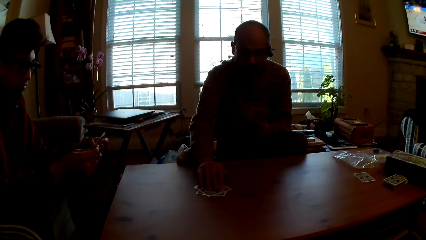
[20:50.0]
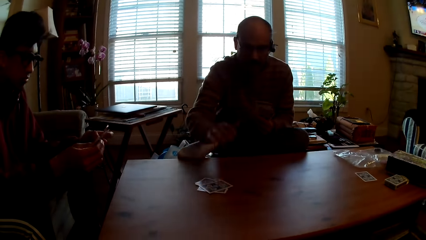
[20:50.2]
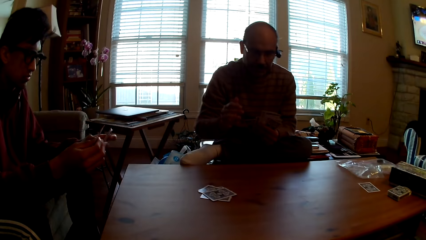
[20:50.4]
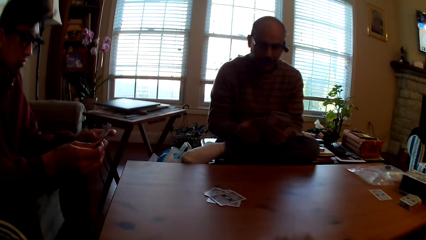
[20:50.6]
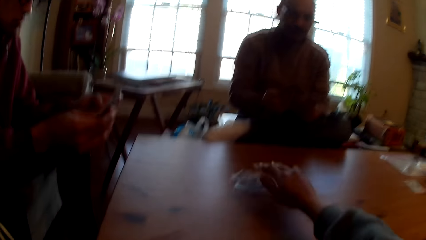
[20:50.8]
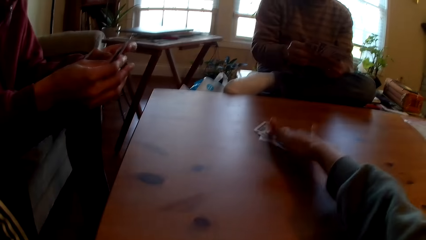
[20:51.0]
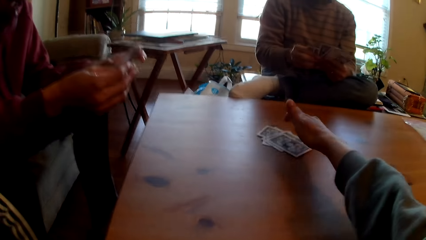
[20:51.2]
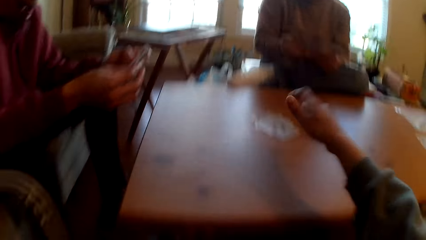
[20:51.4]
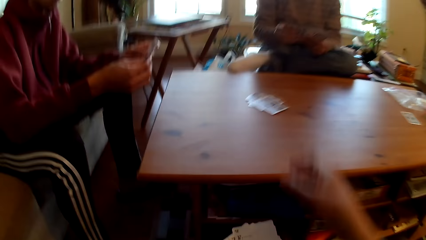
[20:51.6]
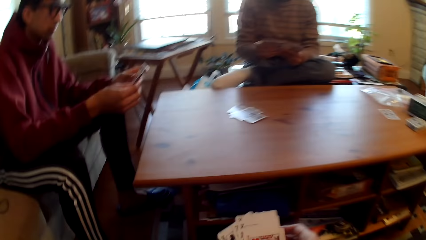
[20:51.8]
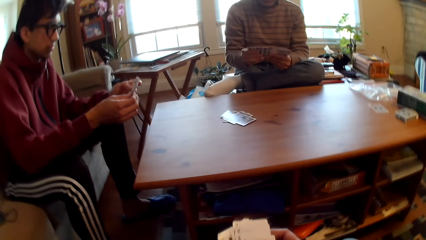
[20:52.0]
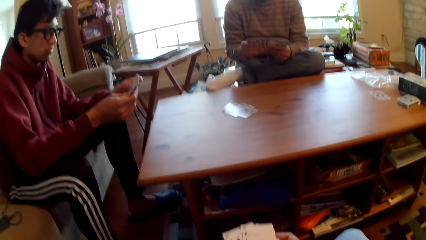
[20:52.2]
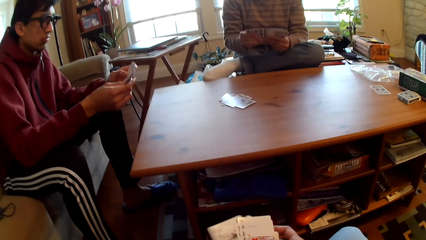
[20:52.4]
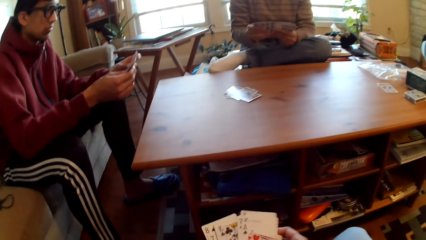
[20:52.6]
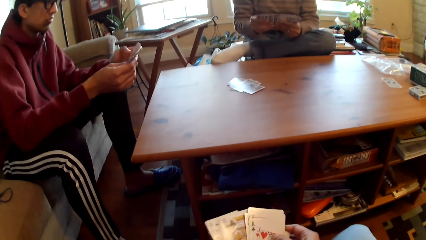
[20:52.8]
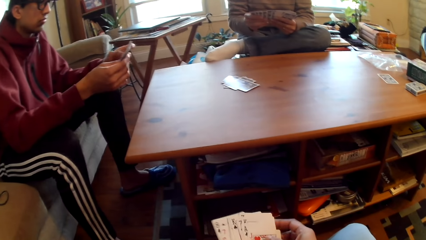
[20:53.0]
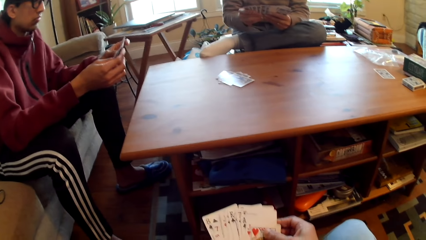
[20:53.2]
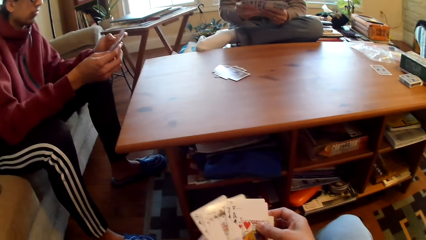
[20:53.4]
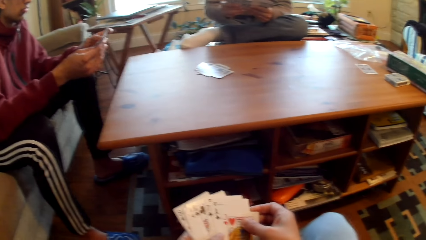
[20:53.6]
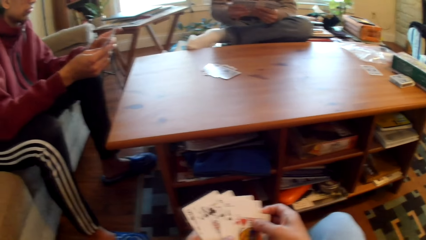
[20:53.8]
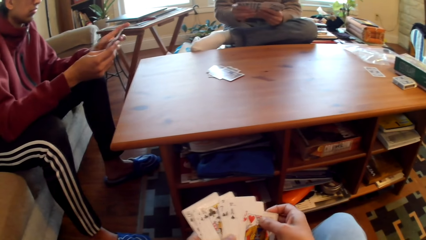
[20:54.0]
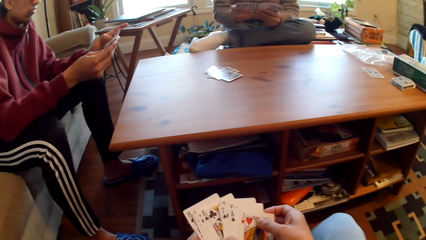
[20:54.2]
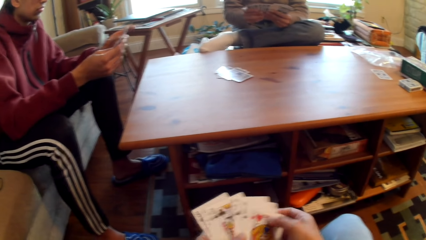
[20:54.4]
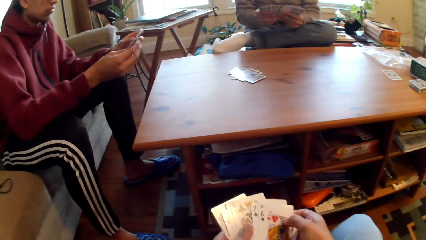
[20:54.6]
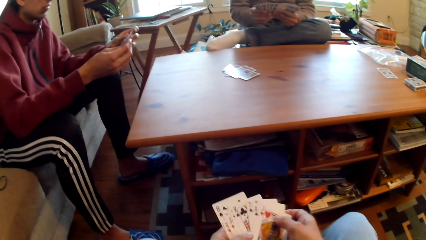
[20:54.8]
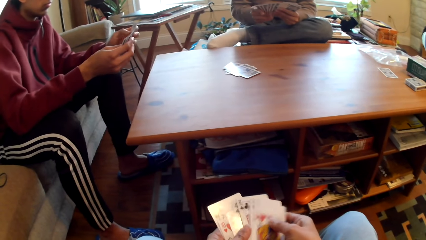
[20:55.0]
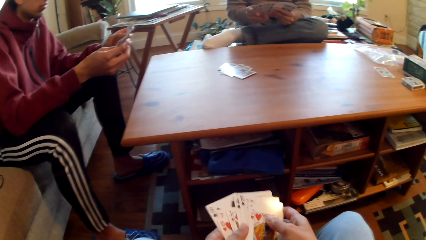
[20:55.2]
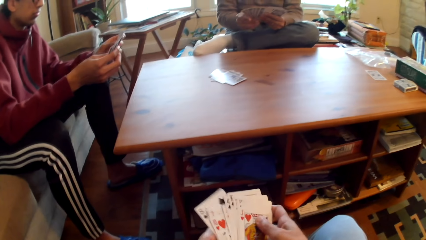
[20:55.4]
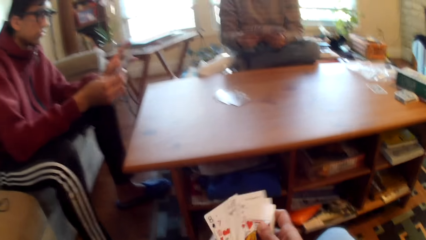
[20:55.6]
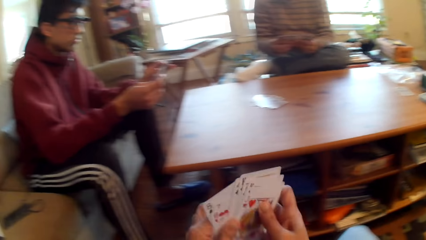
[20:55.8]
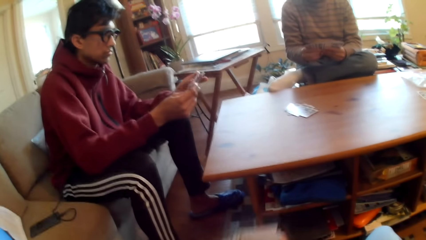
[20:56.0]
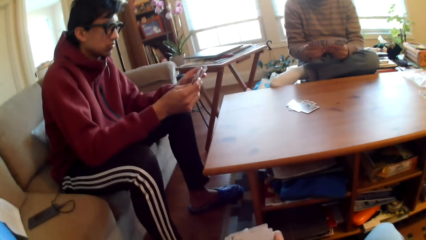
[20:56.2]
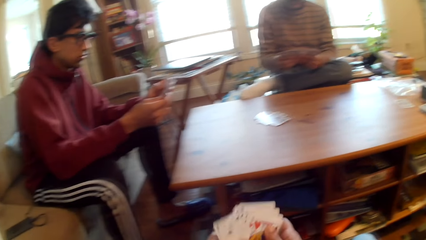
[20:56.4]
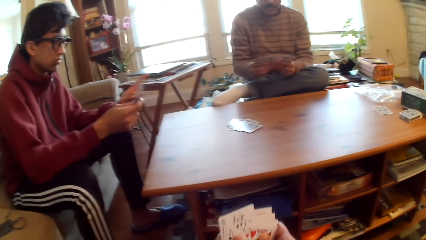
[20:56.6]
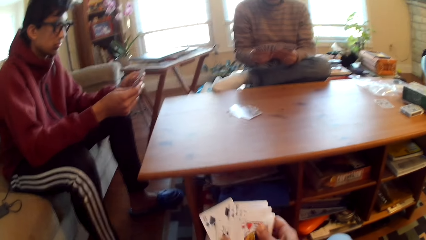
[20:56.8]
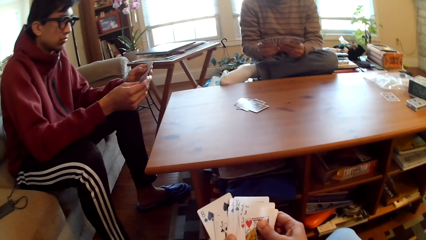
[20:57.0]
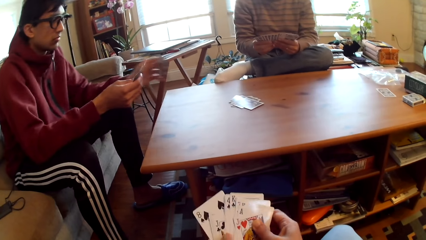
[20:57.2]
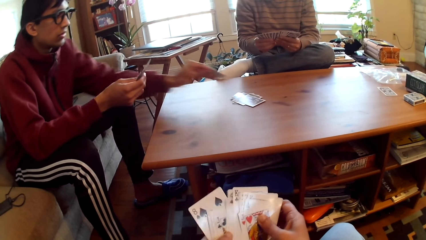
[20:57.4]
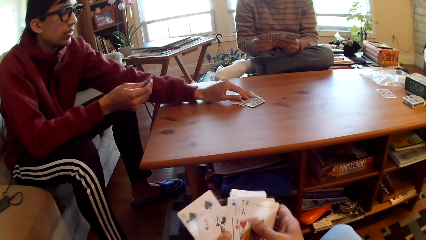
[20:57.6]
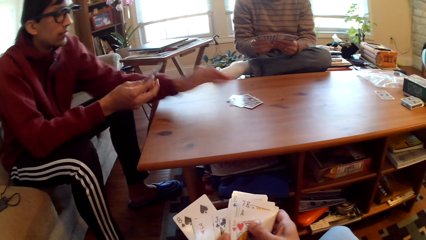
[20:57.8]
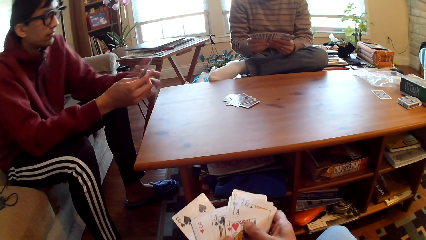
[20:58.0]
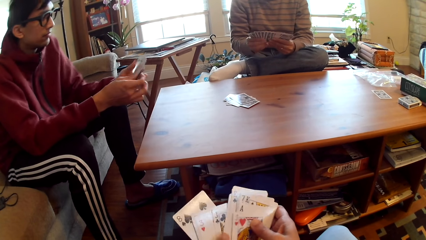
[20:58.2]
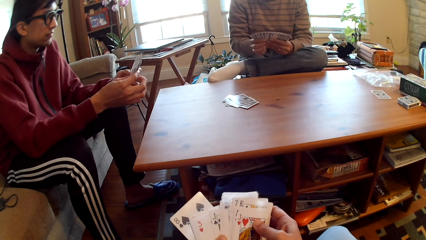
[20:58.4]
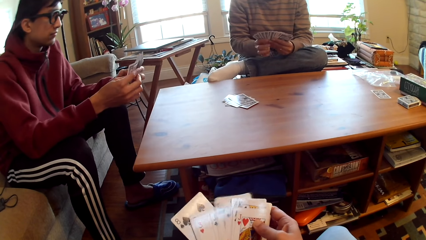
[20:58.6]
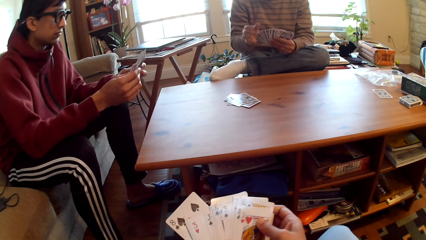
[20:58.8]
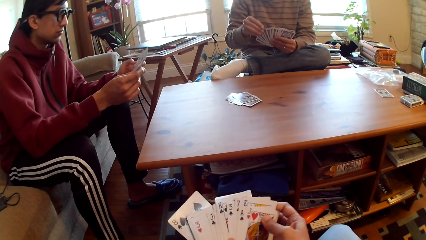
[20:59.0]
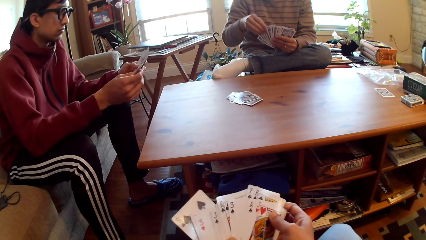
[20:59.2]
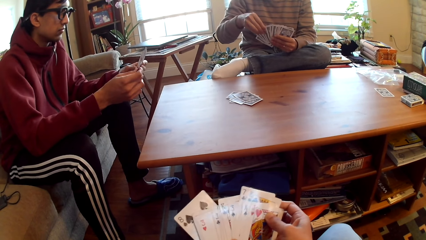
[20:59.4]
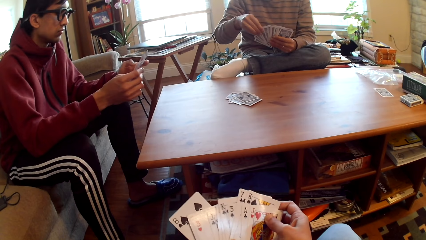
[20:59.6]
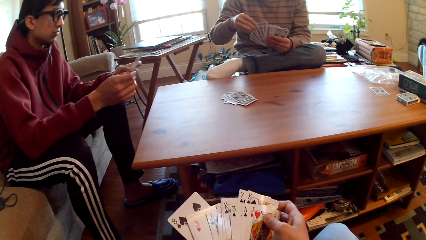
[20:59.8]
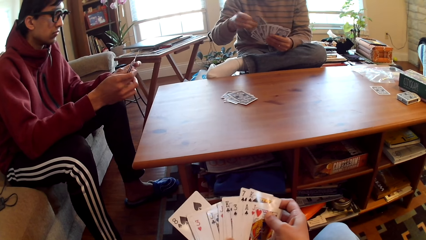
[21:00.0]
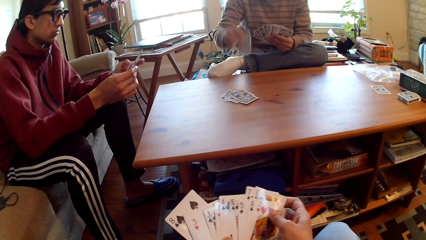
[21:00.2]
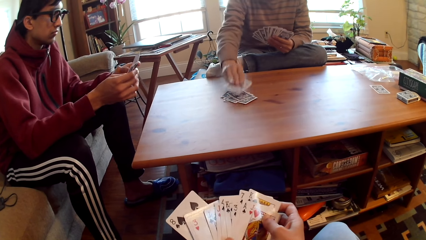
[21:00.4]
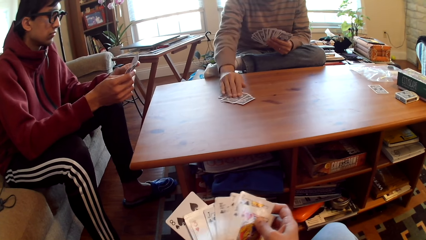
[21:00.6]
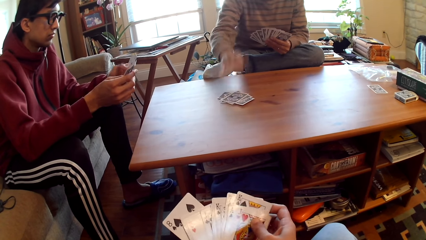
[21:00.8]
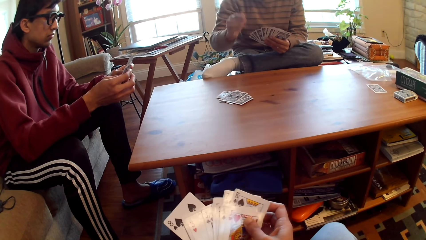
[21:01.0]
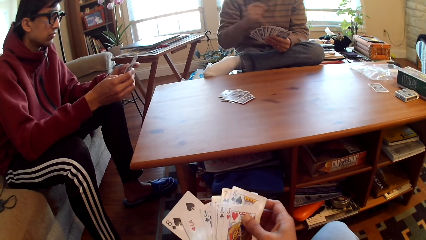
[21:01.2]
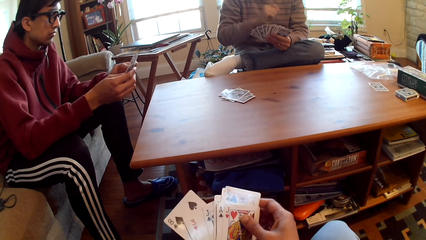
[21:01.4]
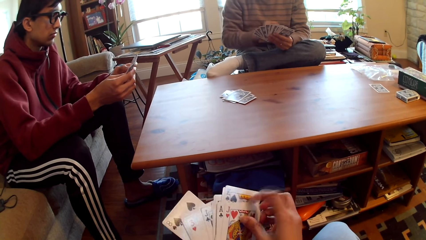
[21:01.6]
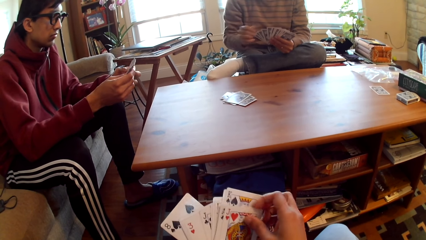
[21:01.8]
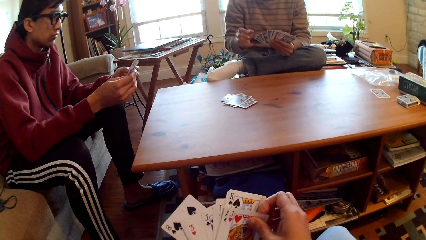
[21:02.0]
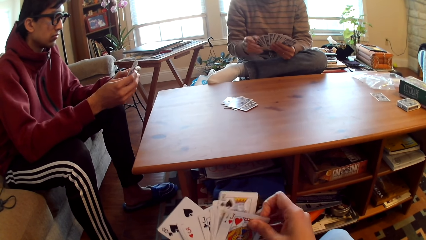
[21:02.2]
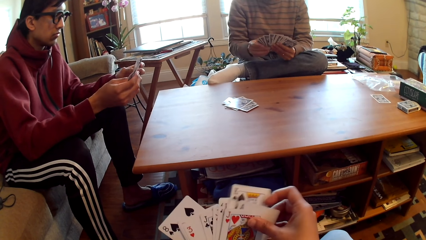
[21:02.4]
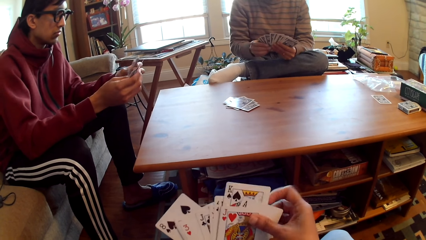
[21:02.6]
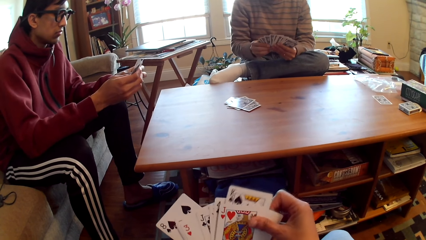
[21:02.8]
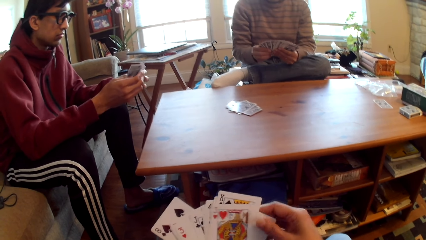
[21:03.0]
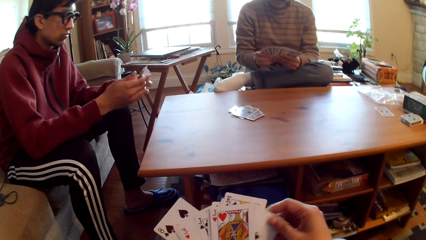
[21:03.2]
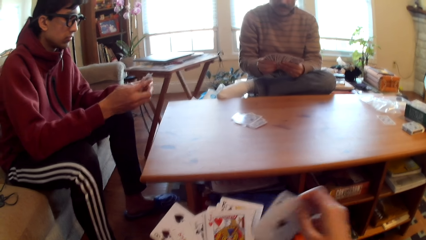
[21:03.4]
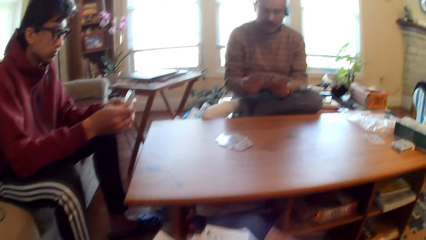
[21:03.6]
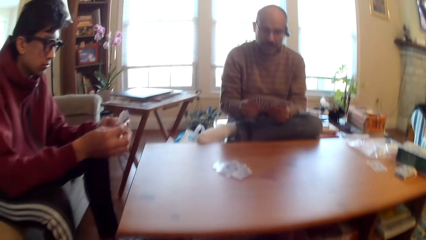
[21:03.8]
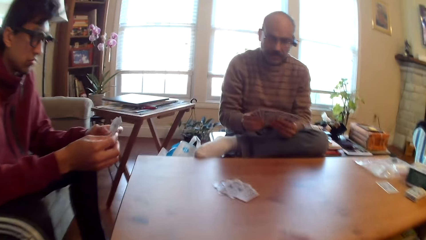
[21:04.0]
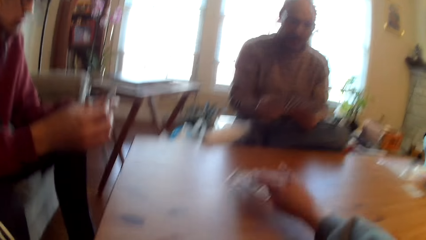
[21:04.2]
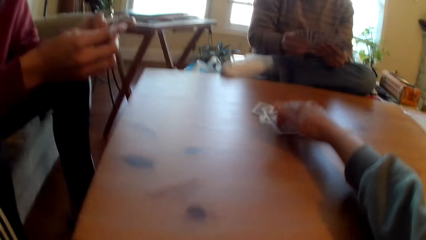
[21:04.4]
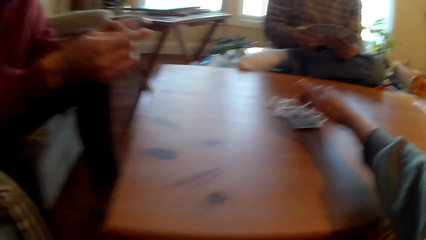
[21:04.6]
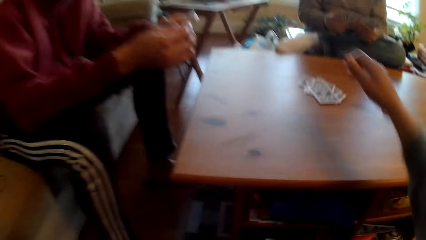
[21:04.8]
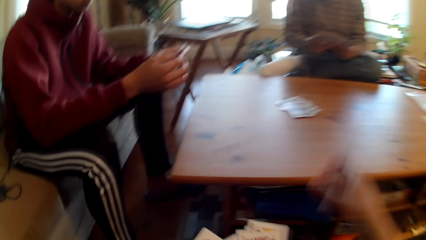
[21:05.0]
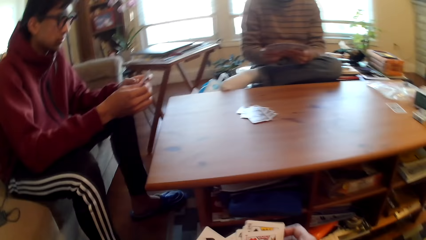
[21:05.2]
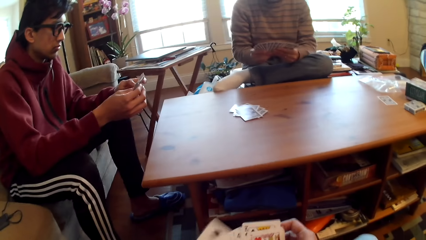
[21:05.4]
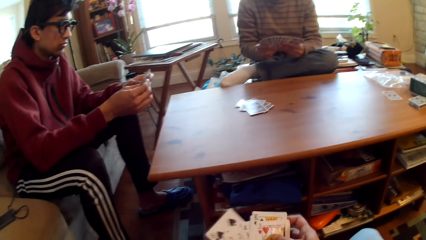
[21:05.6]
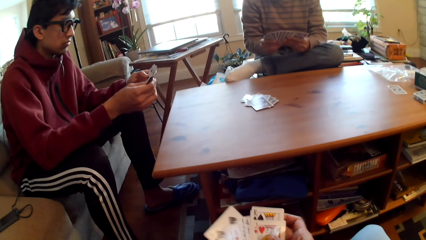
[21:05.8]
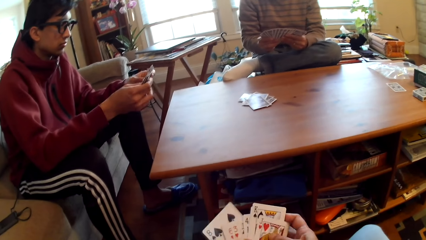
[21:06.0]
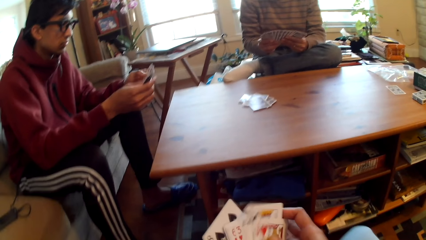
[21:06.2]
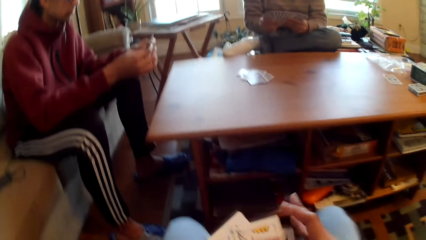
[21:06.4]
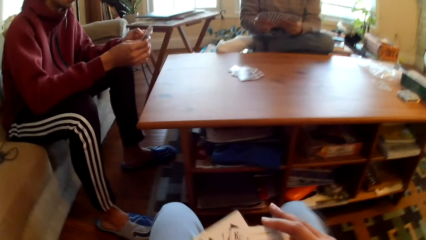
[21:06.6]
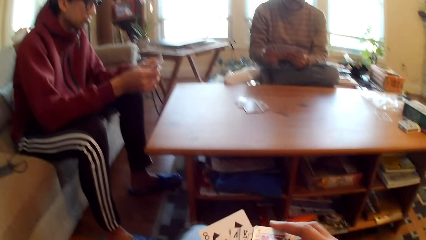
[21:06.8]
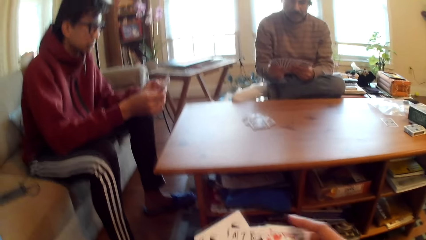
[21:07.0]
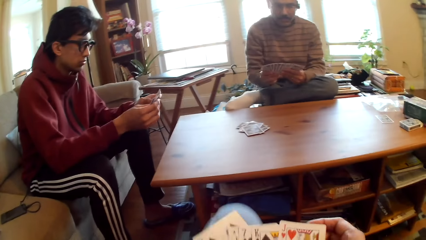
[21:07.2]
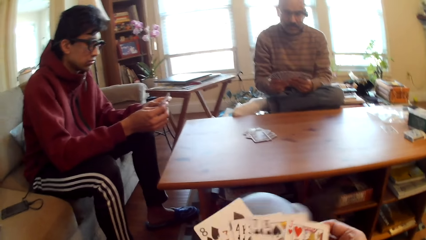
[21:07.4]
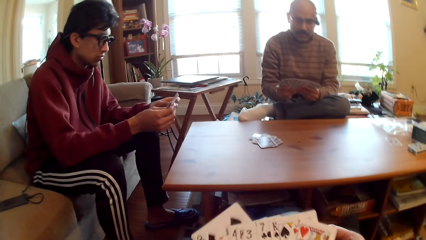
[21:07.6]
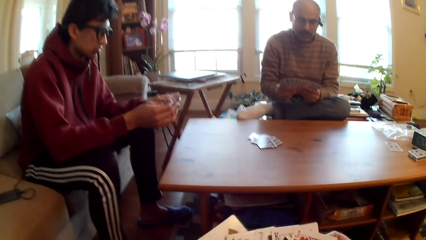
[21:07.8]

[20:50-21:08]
A man puts the card on the table. The camera wearer puts the card on the table, plays poker, selects cards, and adjusts cards. Another man puts the card on the table, plays poker, and selects poker cards. The first man puts the card on the table. The camera wearer selects cards, puts the card on the table, and plays poker.
